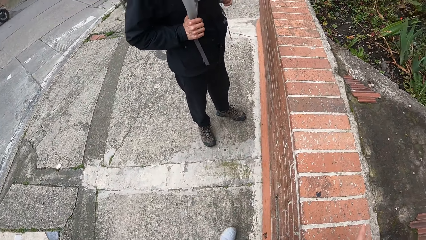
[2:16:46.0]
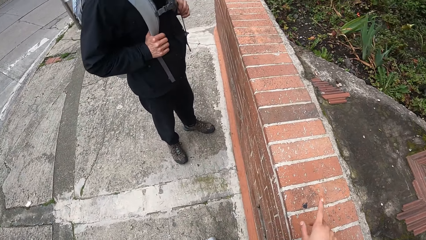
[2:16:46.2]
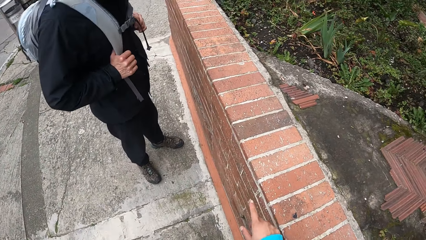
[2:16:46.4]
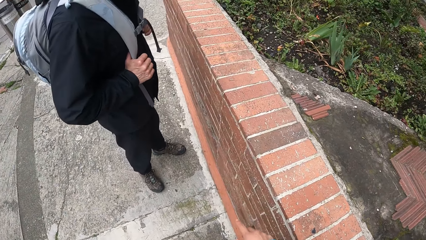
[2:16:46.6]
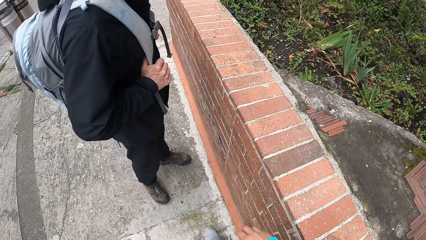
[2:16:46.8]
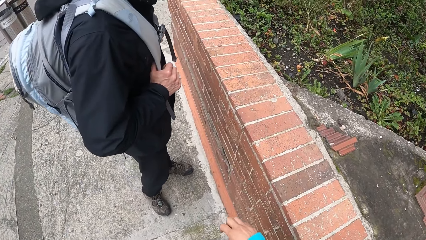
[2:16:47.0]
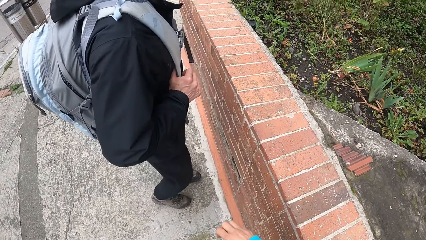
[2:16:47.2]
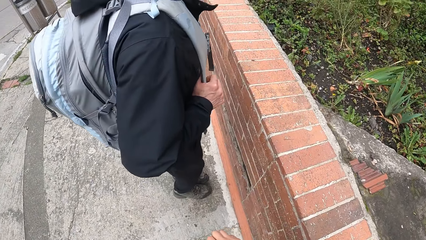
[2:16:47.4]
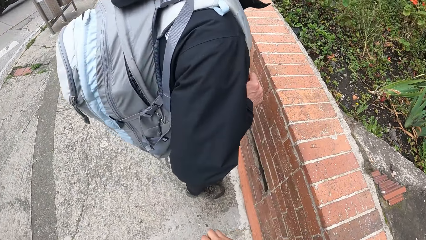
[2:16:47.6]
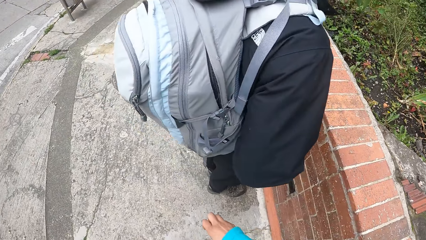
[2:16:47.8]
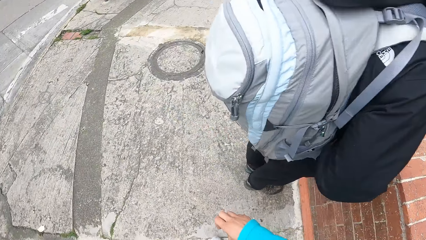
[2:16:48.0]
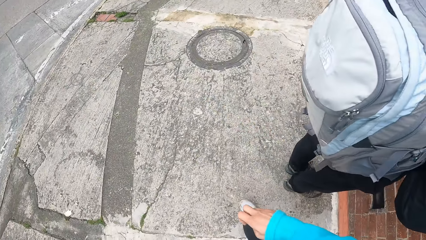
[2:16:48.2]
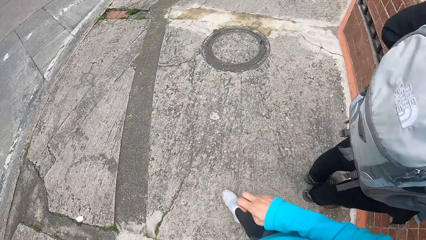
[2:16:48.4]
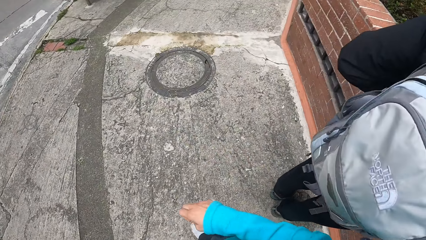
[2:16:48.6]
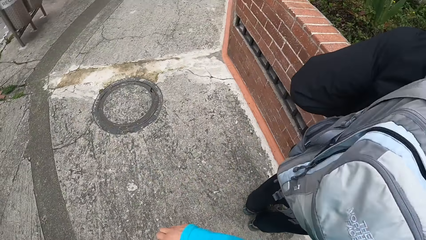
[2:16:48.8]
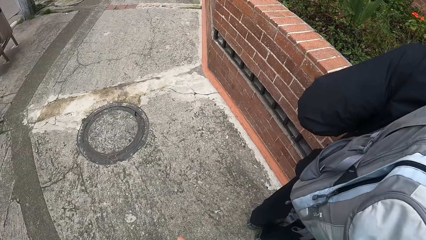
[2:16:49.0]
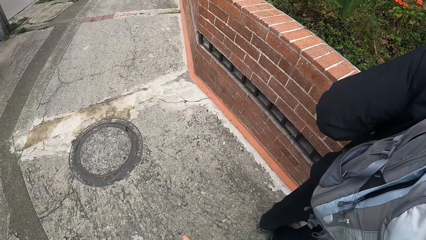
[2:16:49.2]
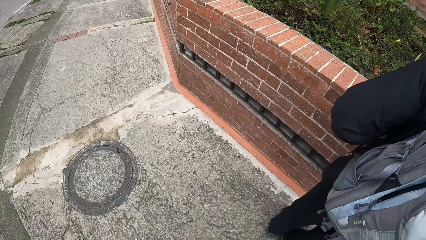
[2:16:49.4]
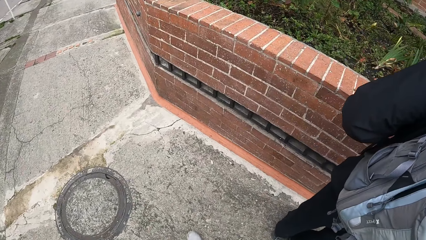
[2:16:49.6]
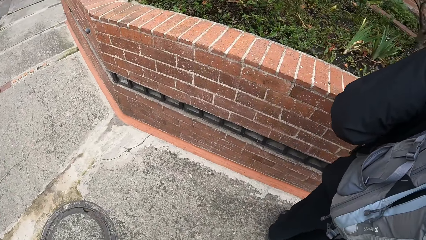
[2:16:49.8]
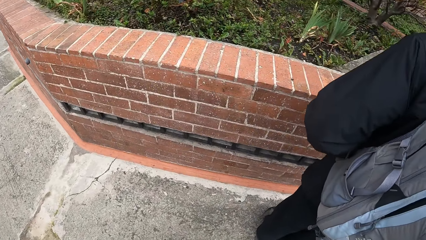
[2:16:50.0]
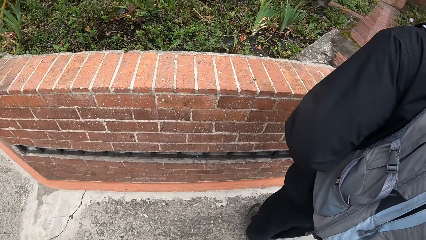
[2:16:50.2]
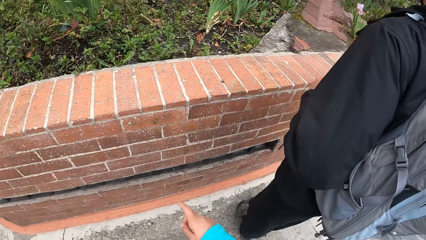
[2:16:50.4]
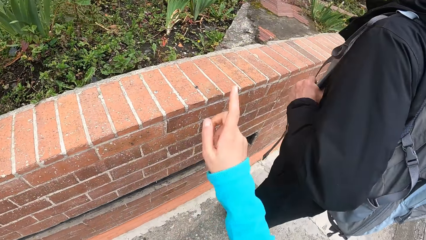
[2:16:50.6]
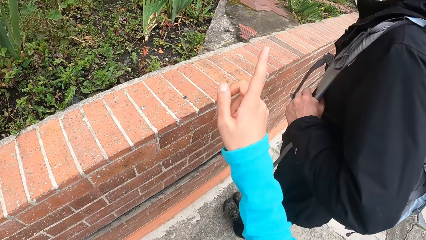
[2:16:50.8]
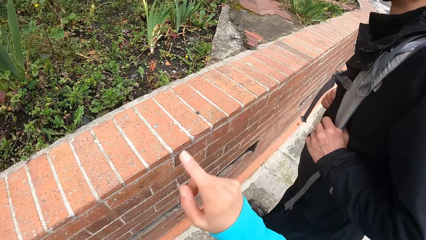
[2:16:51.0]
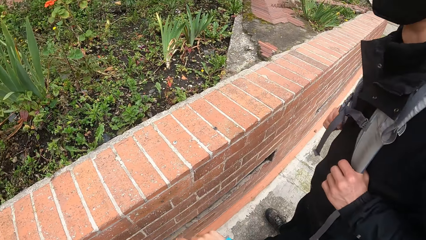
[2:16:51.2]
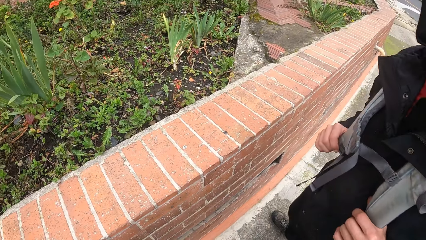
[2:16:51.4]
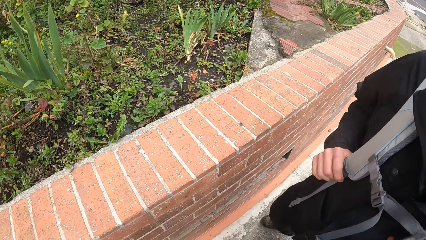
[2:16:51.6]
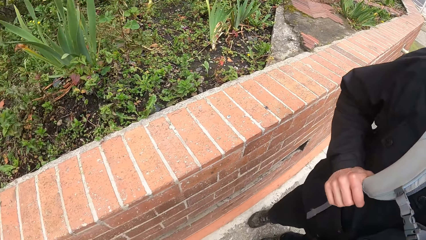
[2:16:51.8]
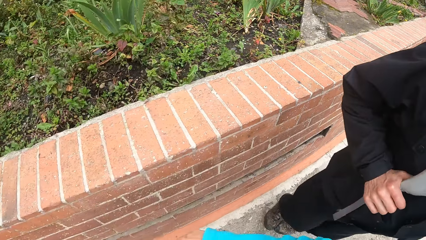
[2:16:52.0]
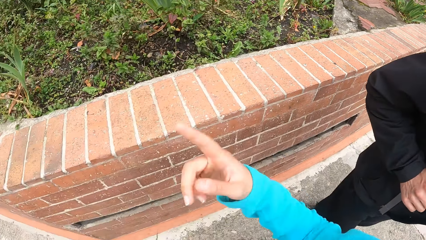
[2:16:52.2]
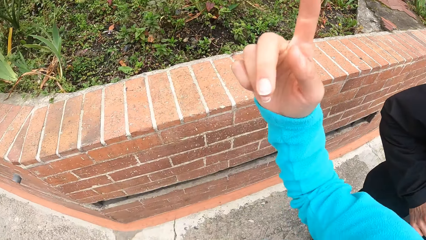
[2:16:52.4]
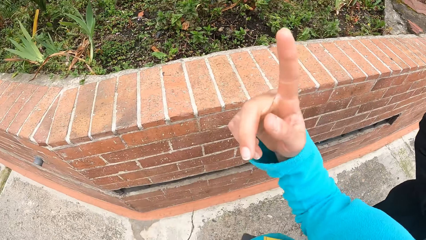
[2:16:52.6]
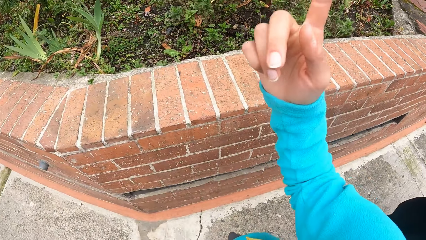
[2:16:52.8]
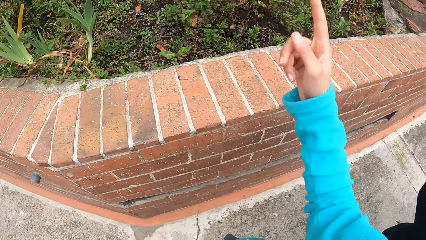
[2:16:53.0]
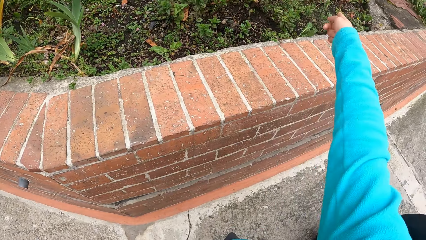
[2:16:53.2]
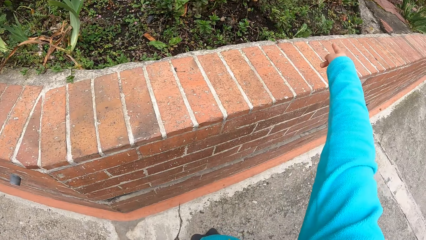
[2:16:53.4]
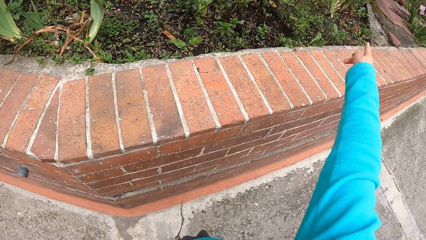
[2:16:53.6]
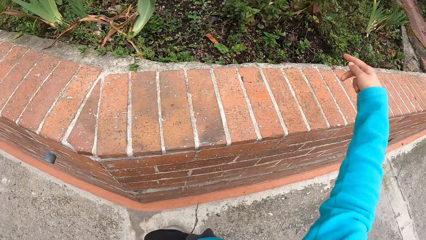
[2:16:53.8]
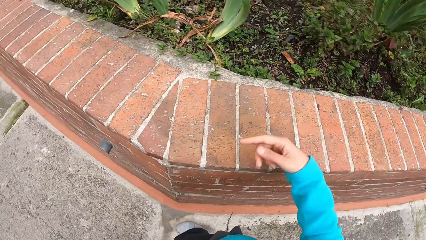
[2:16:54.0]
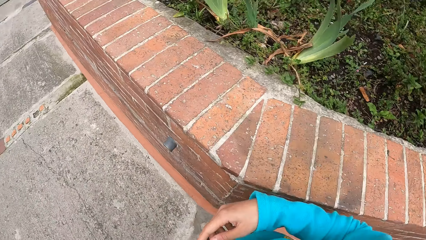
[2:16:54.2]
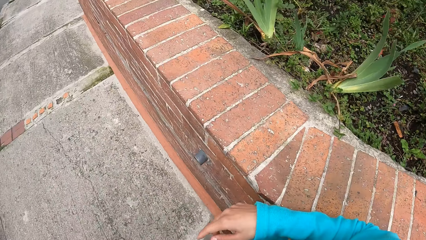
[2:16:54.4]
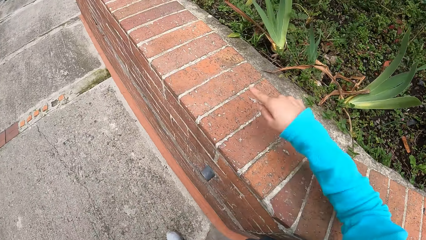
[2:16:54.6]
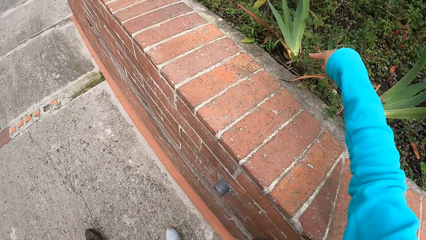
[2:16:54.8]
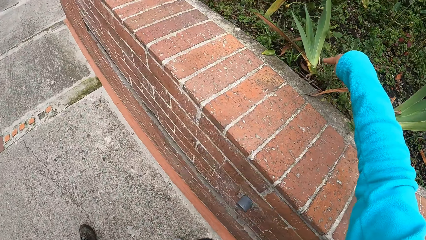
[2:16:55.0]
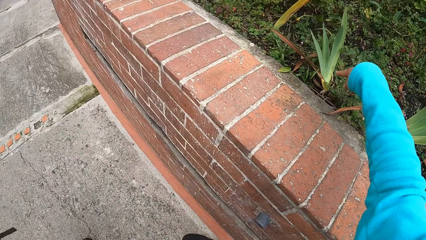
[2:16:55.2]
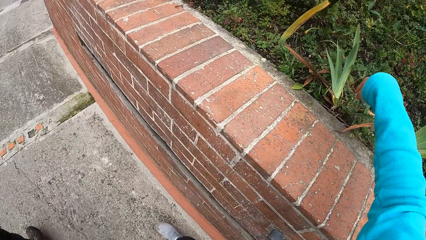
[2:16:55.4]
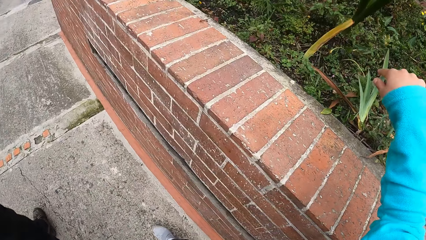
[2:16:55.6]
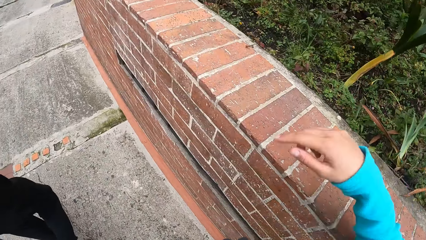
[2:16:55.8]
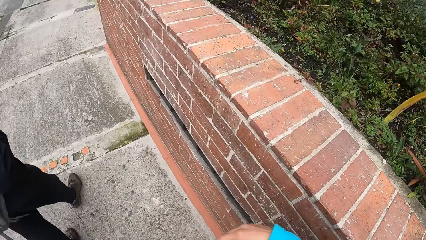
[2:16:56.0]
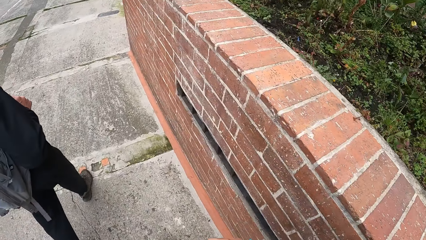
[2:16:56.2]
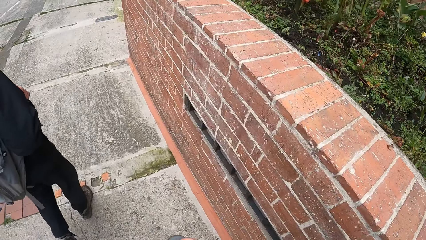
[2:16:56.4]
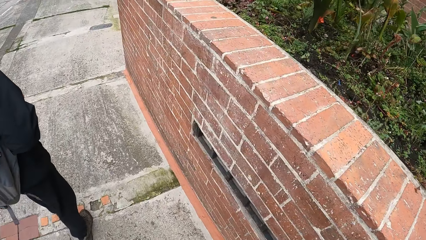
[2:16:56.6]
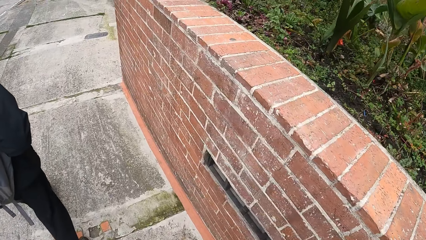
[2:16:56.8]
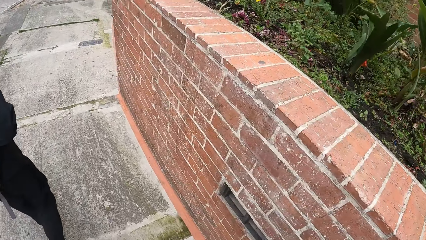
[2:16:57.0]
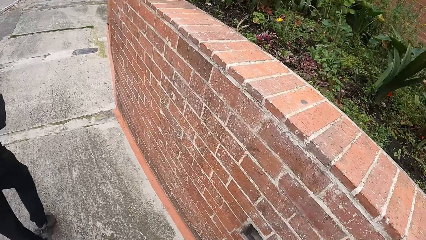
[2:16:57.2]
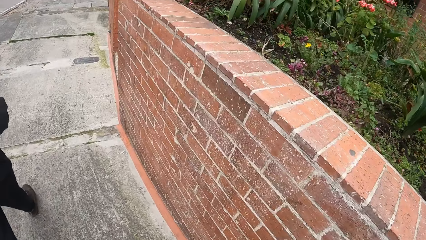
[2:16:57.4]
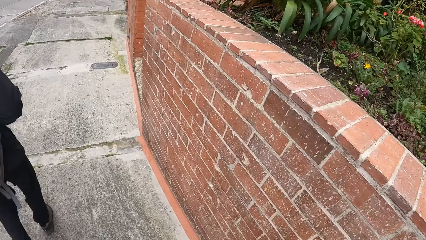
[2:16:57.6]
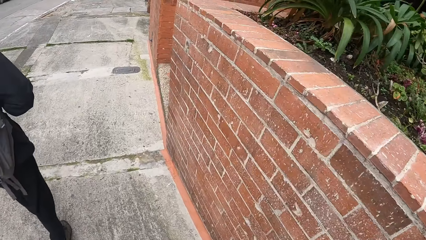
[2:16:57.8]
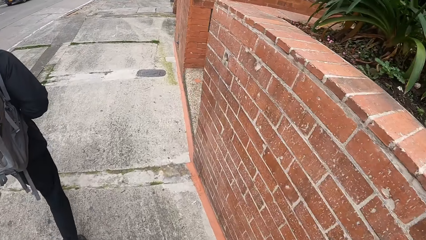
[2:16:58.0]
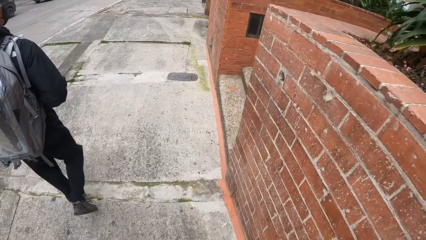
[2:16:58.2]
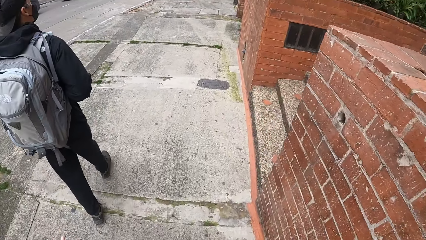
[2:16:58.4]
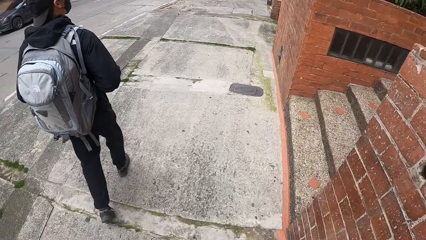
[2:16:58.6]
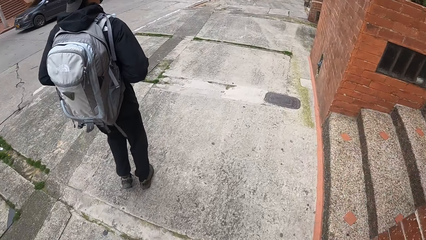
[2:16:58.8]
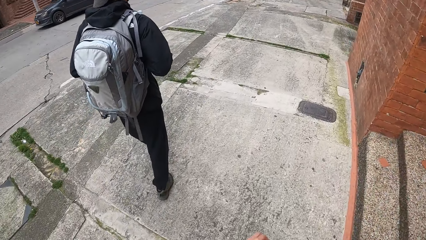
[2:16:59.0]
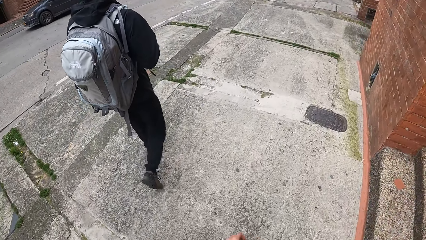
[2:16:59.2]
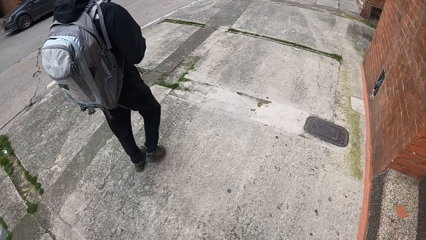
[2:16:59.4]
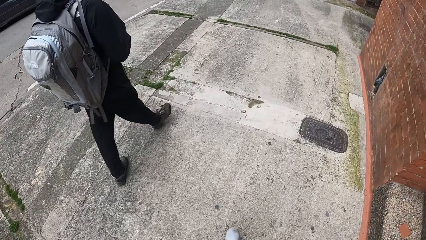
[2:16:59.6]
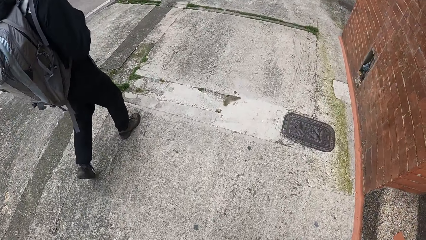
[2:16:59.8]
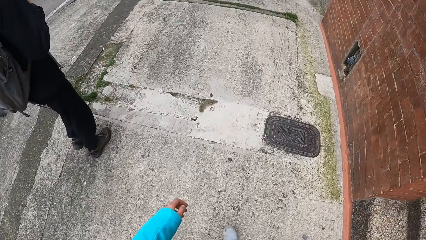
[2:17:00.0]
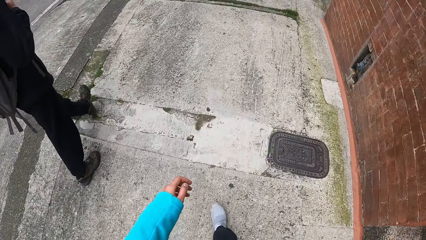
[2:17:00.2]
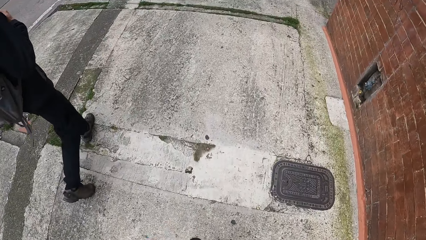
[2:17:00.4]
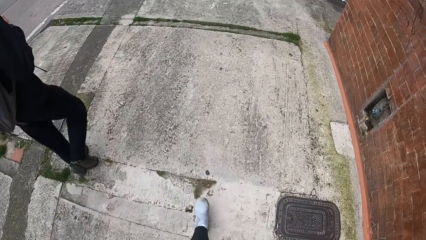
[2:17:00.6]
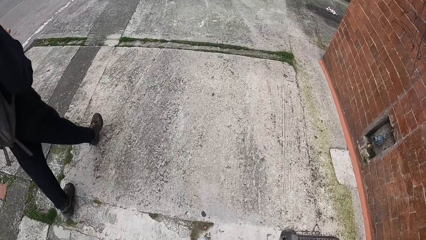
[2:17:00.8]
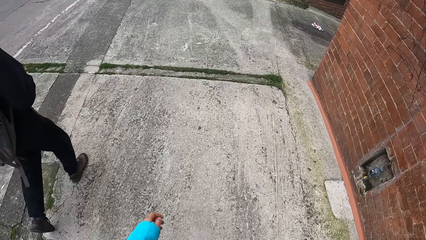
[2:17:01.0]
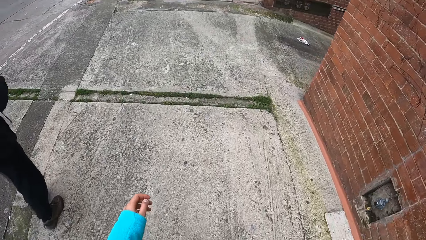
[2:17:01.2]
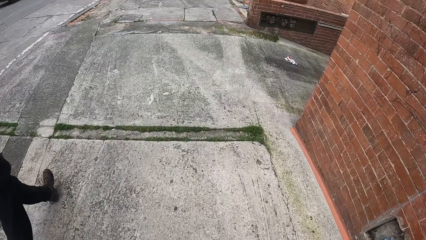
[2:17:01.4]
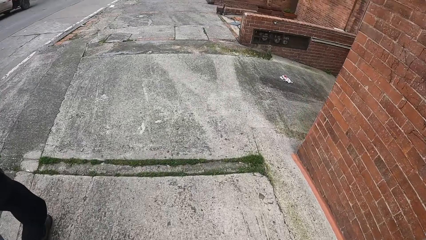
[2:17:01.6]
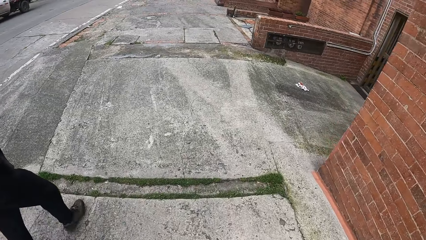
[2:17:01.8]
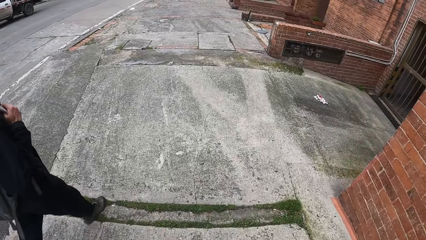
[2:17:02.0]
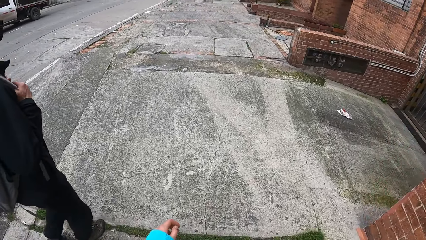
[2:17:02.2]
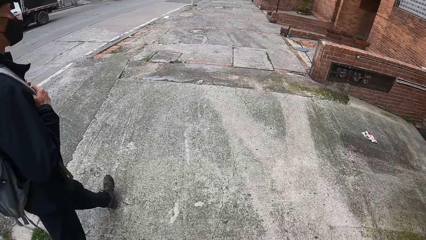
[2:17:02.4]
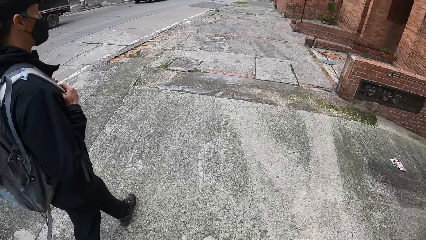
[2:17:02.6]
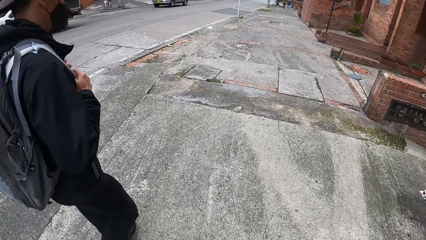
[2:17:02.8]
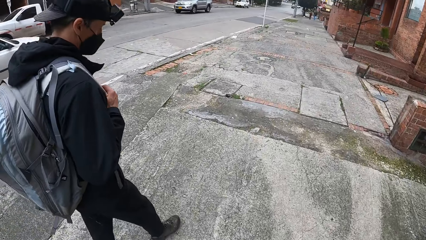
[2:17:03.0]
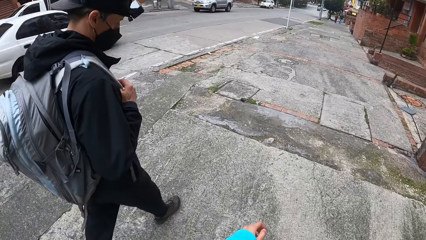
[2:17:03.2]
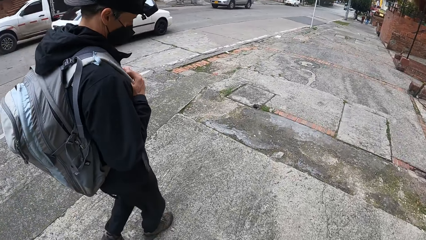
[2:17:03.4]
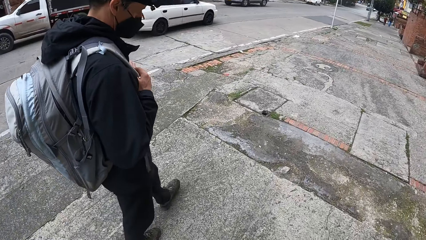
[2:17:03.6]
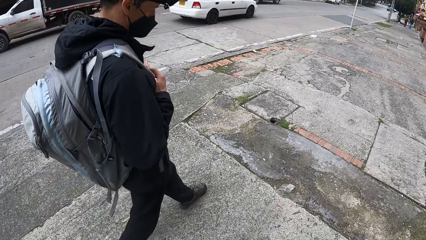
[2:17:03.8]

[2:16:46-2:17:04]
The camera wearer walks around a man. They walk on the sidewalk. They point with the right hand. They point at a plant. They walk on the sidewalk with the man.
